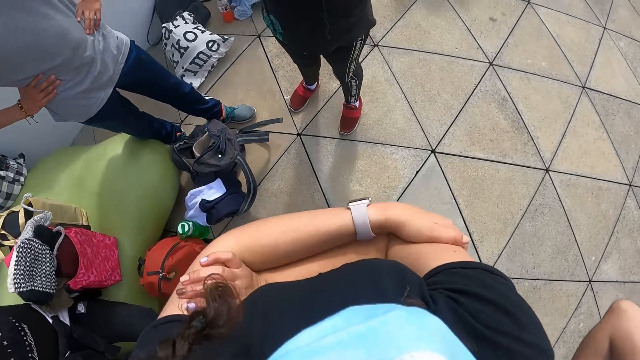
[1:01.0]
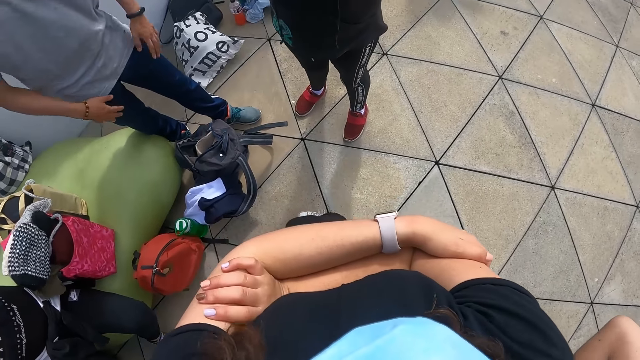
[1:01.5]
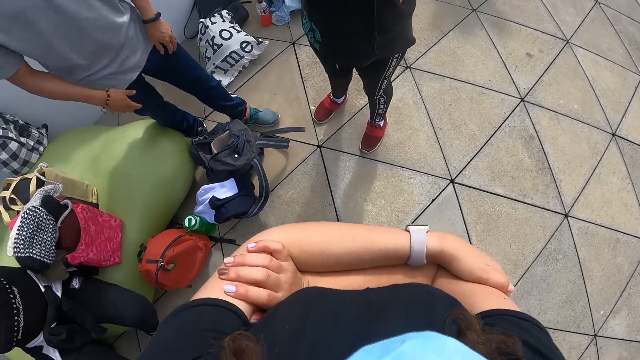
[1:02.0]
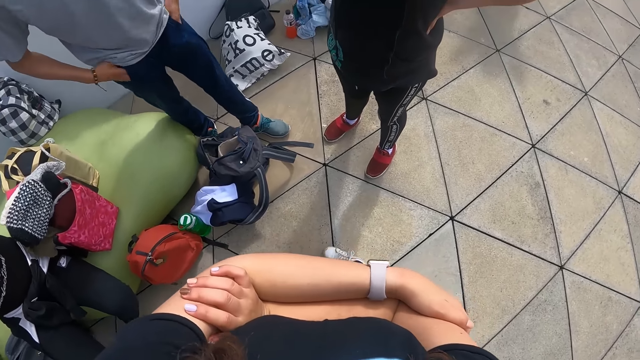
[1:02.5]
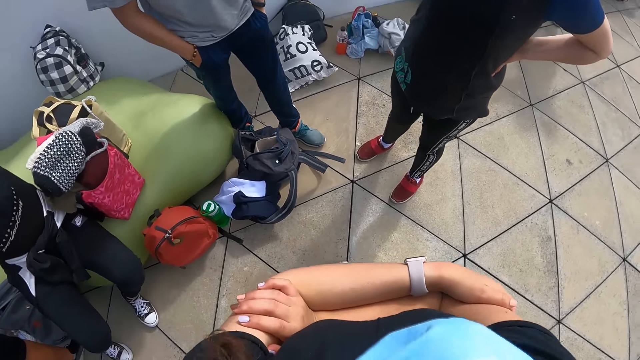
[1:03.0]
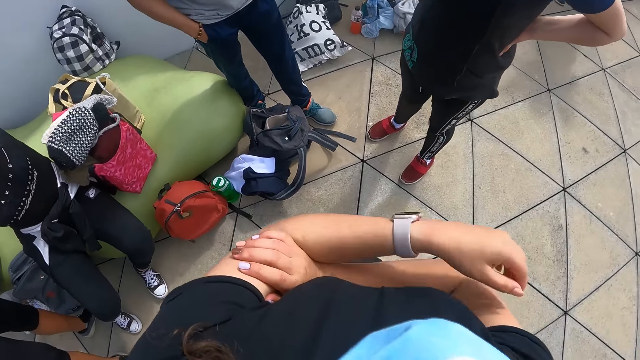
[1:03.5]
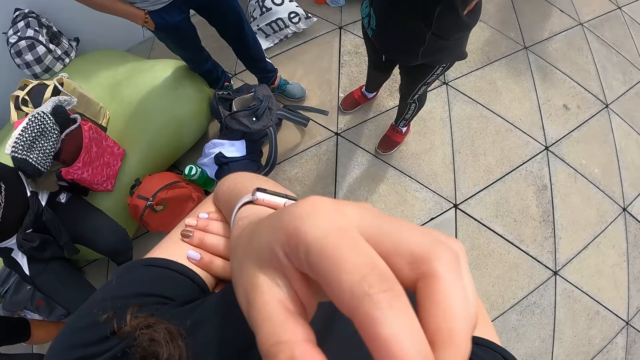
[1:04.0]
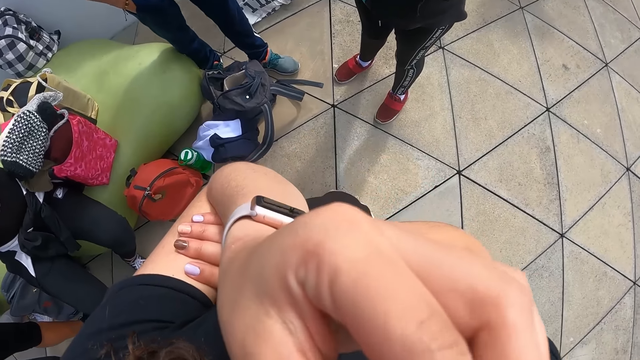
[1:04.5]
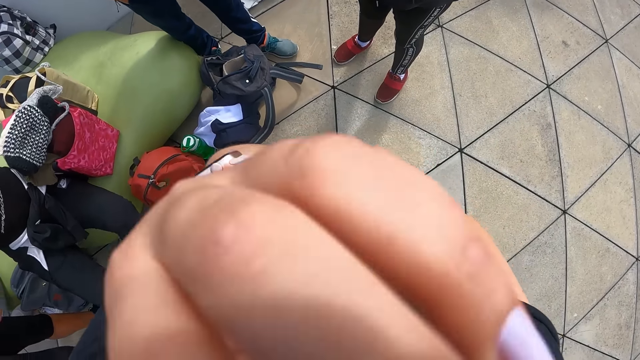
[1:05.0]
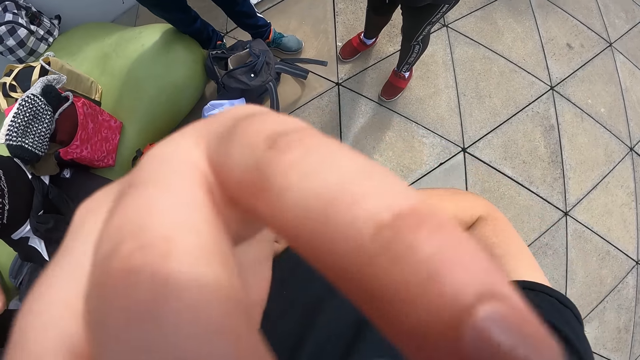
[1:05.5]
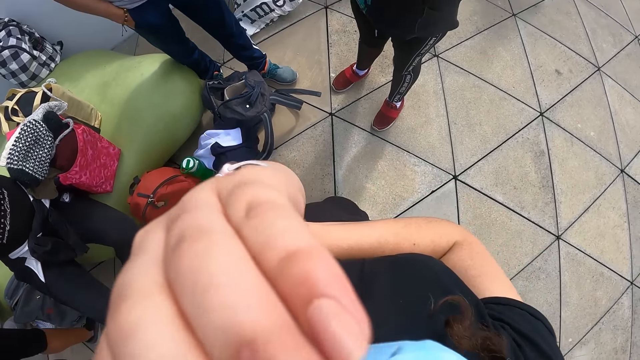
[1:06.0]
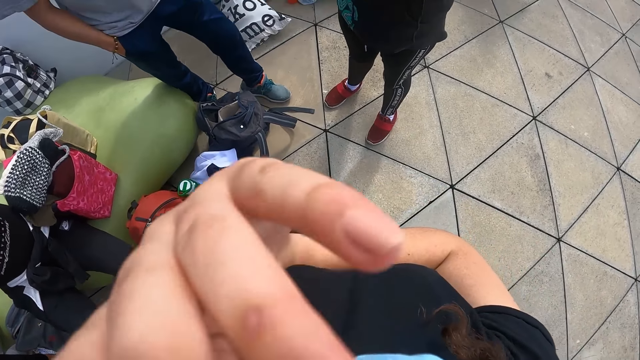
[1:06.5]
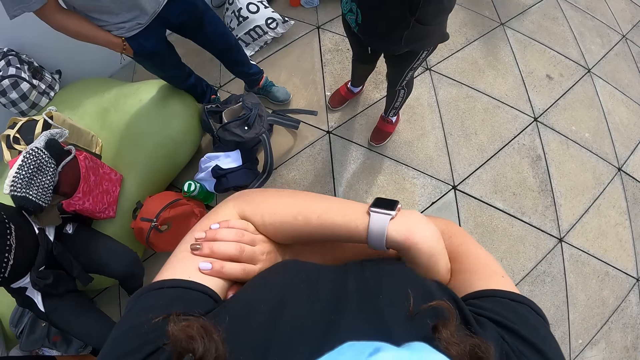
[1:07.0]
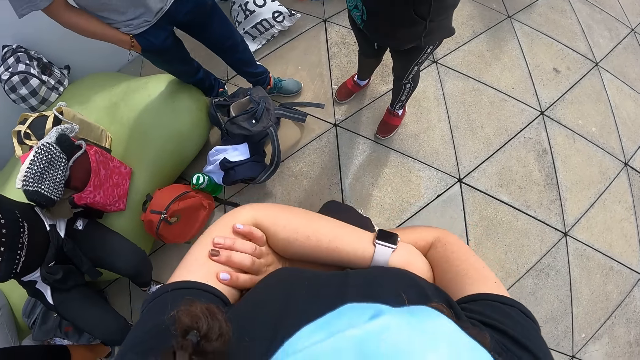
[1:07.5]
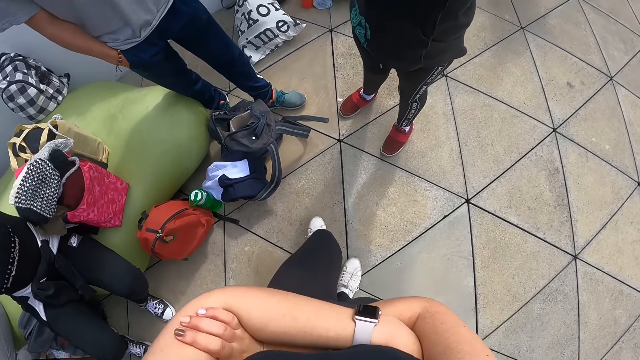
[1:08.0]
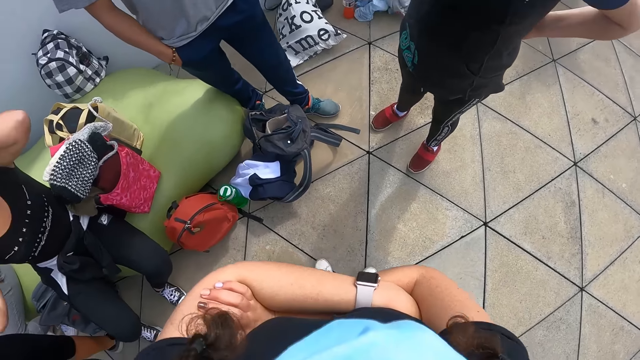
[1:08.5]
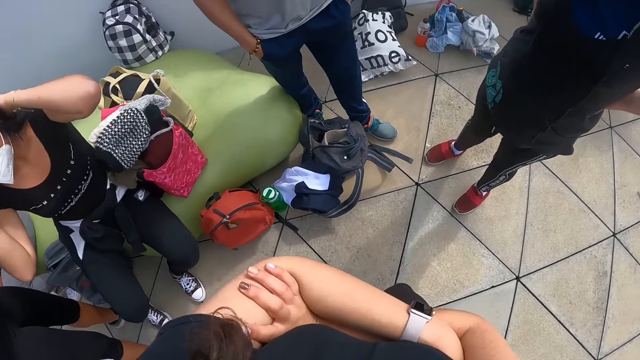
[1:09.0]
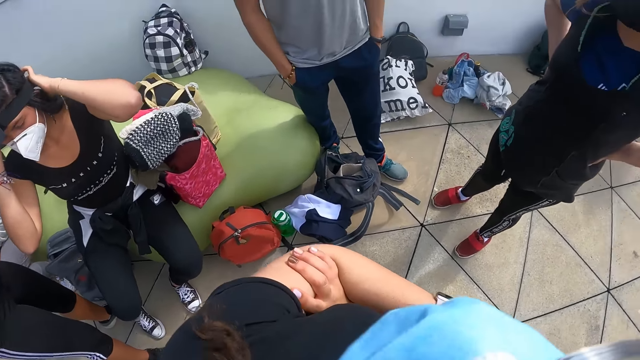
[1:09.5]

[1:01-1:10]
A boy touches his trousers with both hands. The boy puts both hands inside his pocket. The camera wearer touches her face with her left hand. She adjusts the camera.

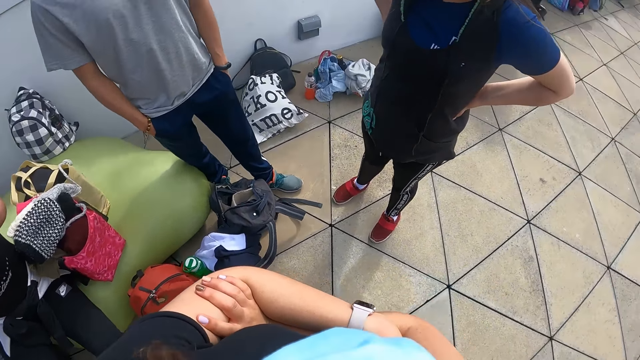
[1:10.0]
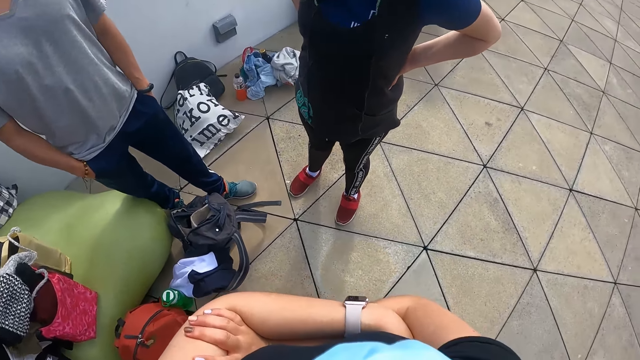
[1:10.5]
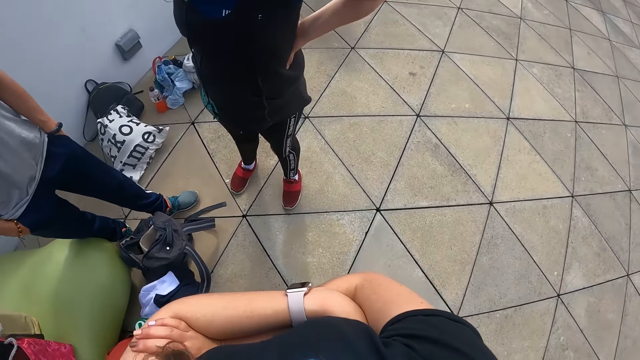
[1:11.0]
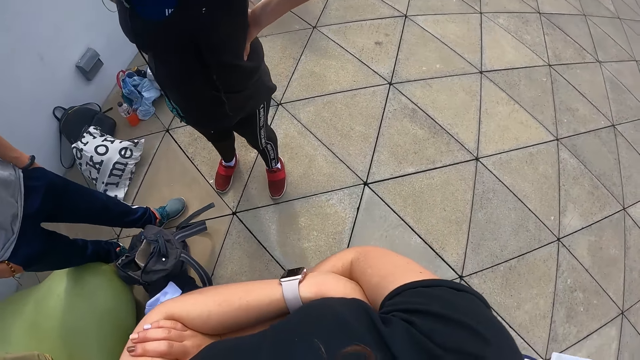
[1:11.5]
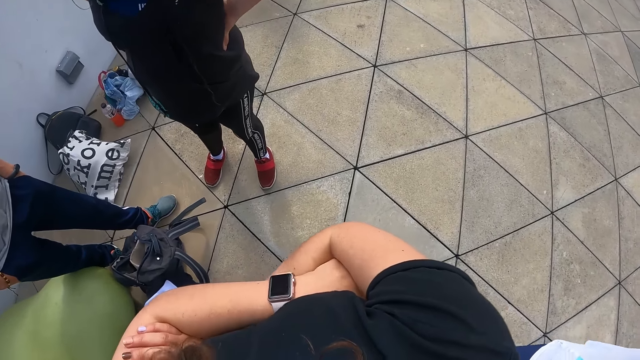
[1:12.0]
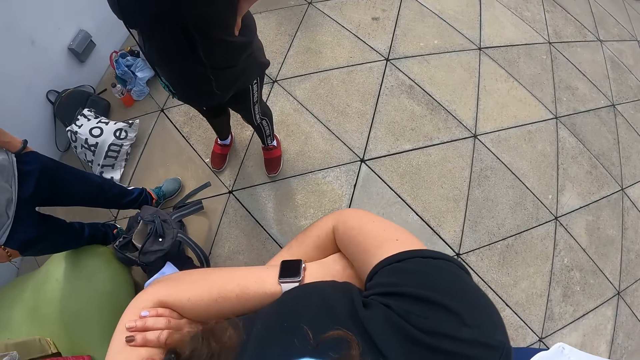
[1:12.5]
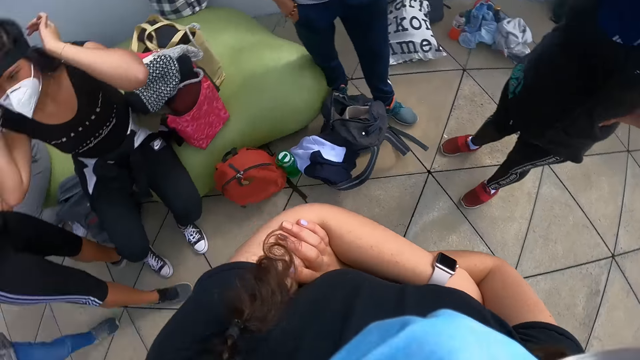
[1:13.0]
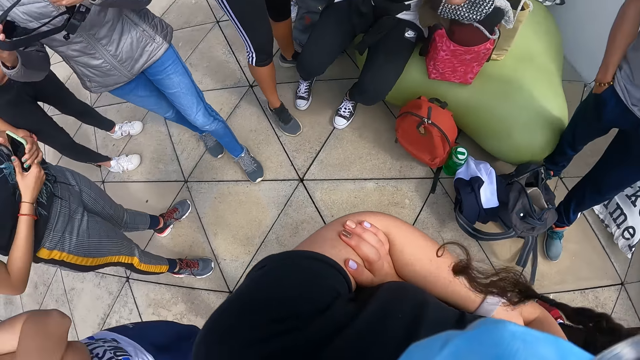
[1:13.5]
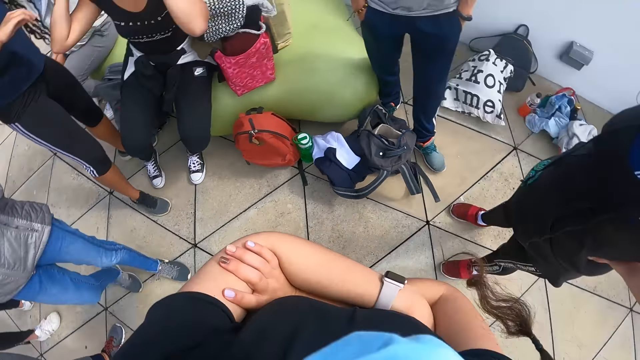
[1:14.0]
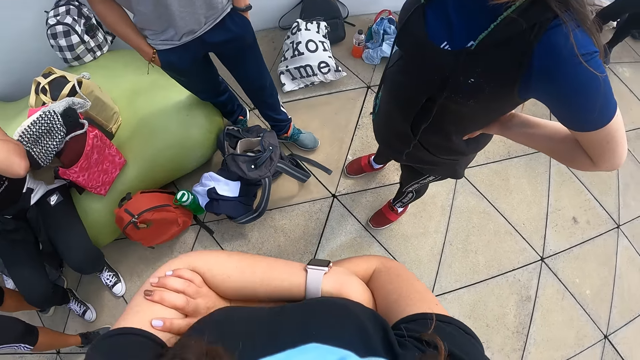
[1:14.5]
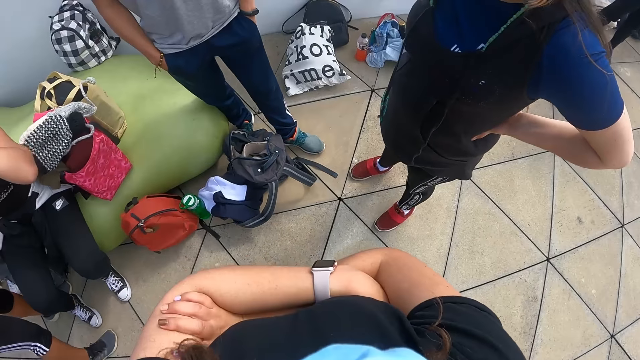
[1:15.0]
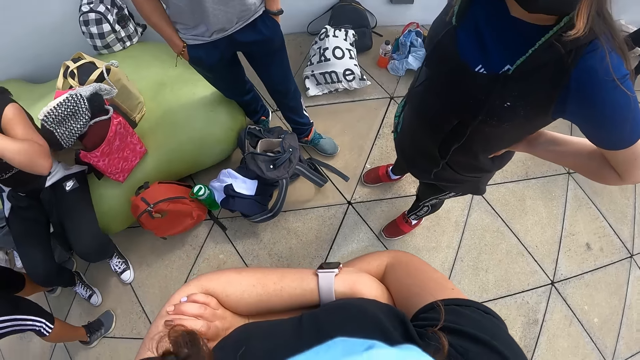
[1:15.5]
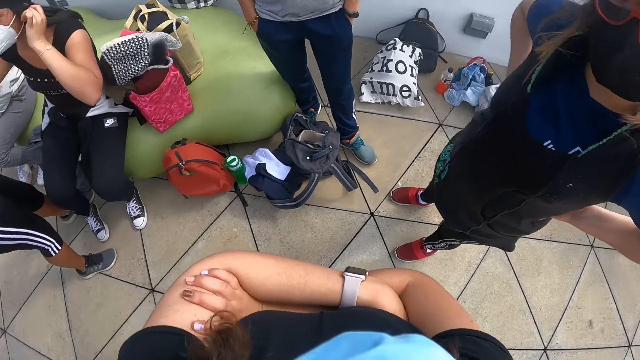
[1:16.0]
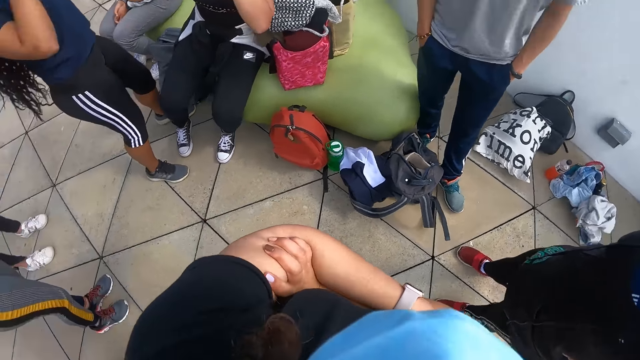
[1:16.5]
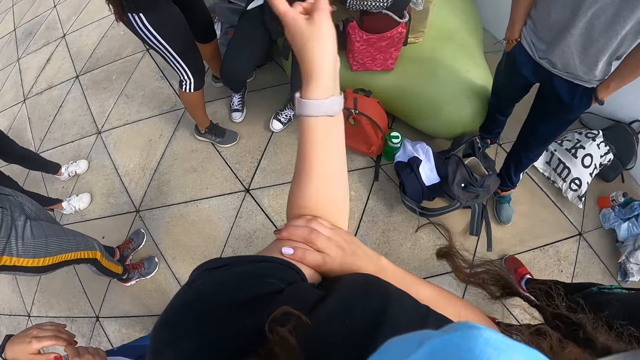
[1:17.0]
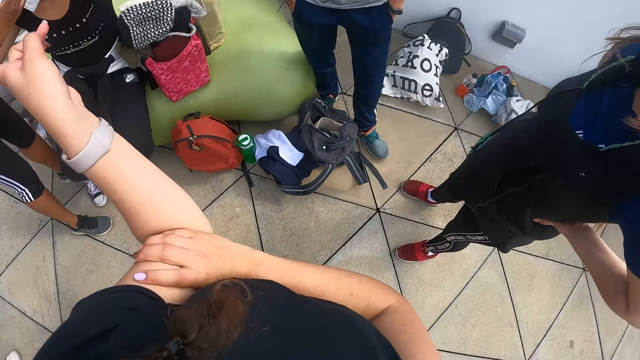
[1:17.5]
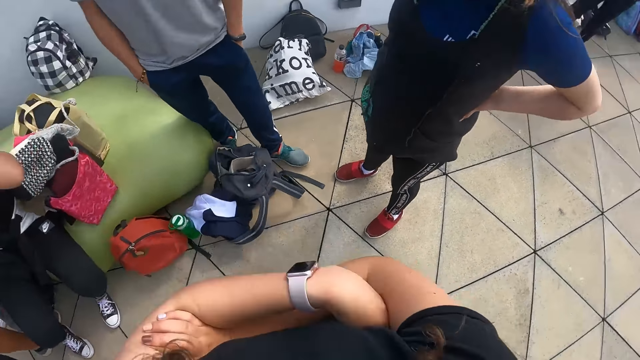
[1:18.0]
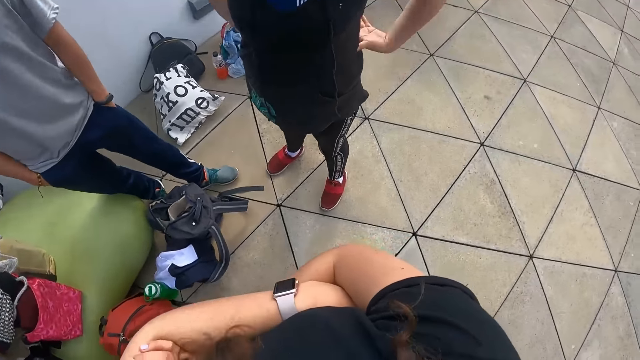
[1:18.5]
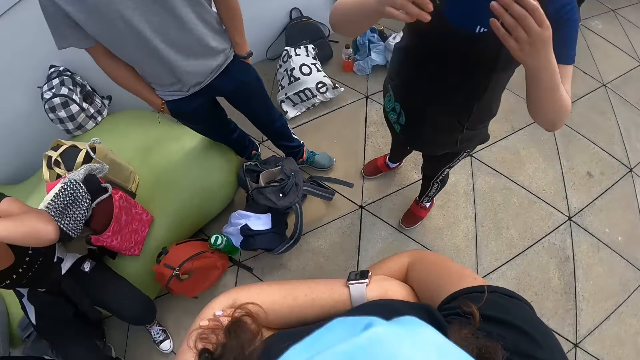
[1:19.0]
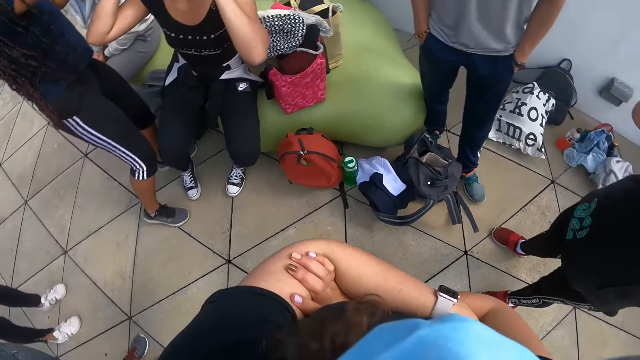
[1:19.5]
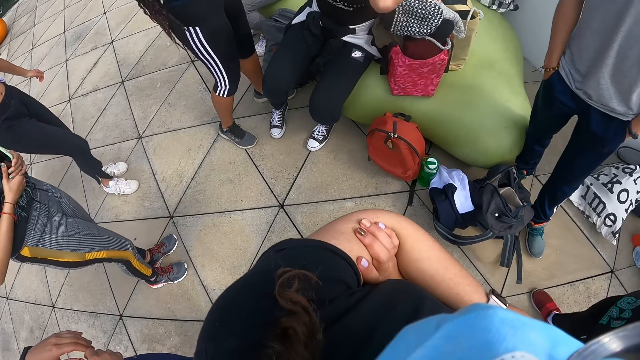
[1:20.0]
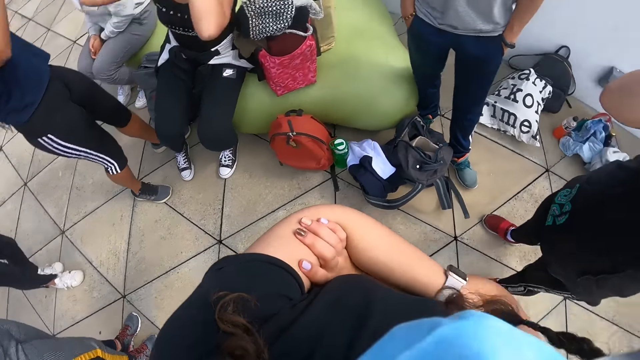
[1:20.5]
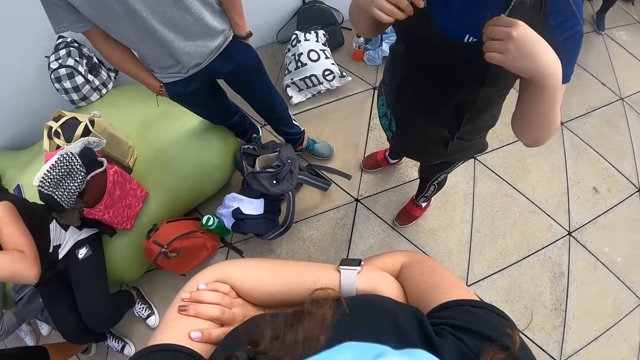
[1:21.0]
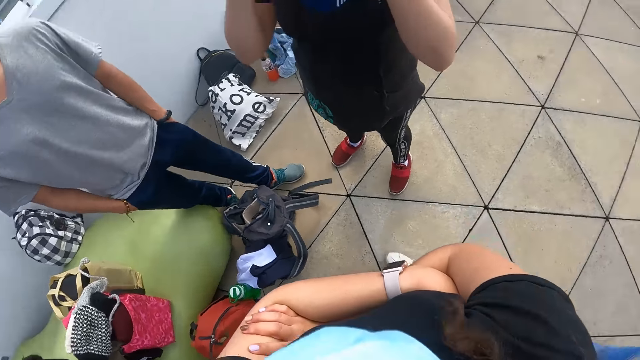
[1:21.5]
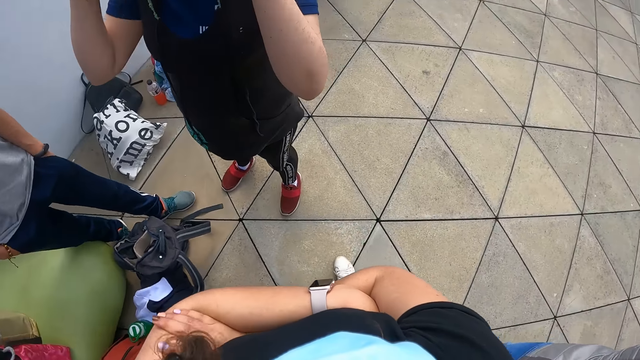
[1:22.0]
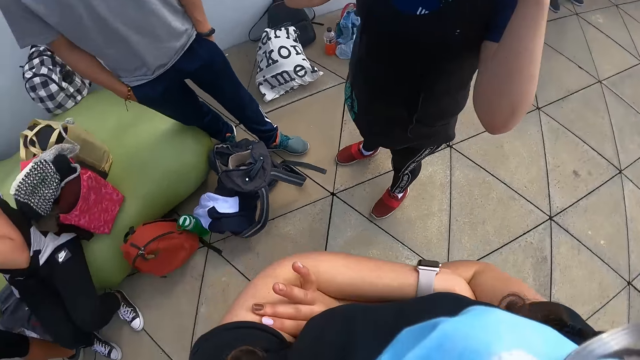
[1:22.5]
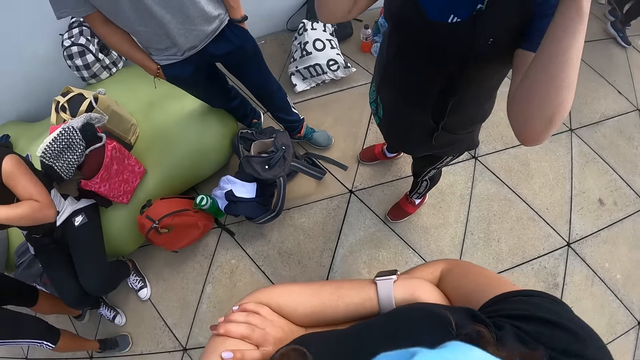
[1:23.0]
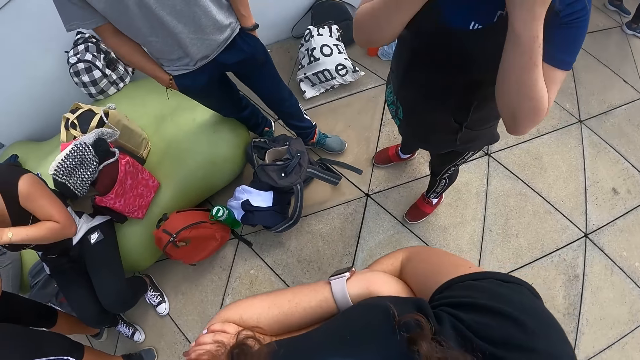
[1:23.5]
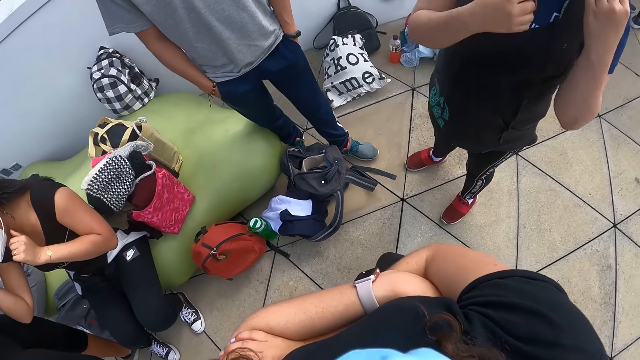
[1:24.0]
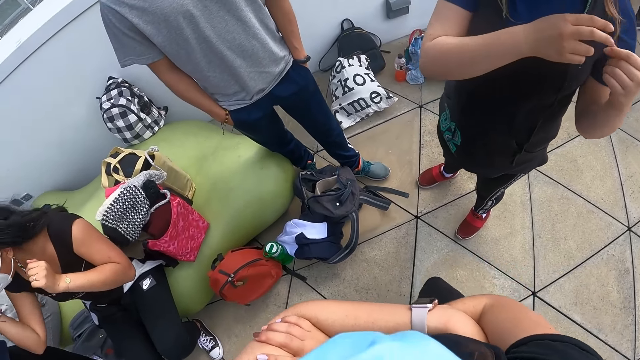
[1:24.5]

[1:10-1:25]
The camera wearer looks left. She looks front. She looks left. She points her left hand towards the woman. She converses. She looks front. Another woman touches her hair with both hands. The camera wearer looks left. She looks front.
